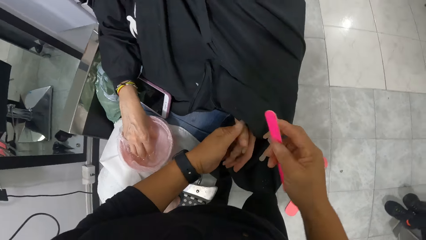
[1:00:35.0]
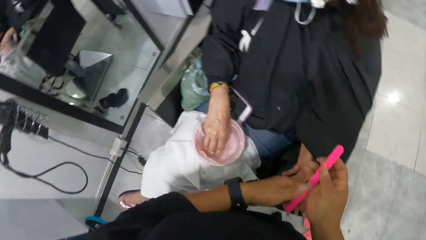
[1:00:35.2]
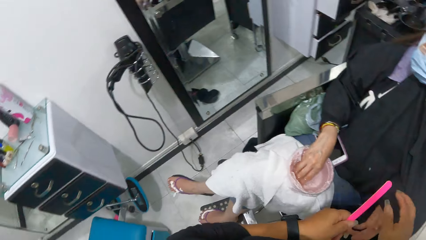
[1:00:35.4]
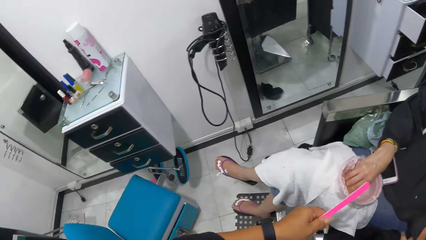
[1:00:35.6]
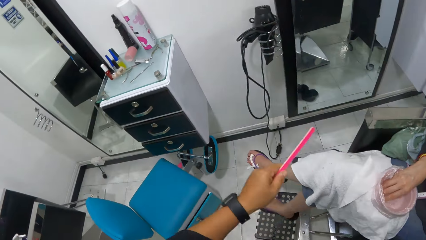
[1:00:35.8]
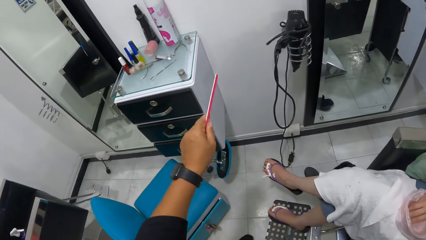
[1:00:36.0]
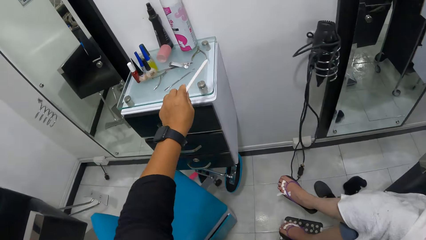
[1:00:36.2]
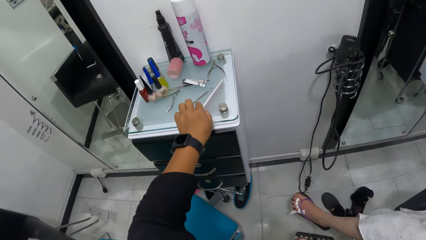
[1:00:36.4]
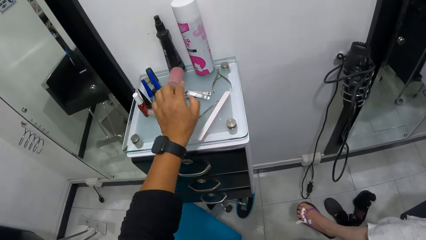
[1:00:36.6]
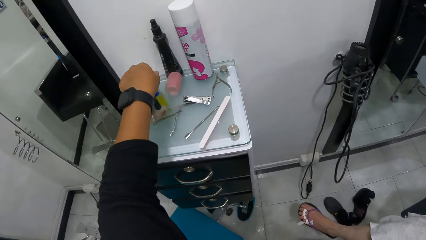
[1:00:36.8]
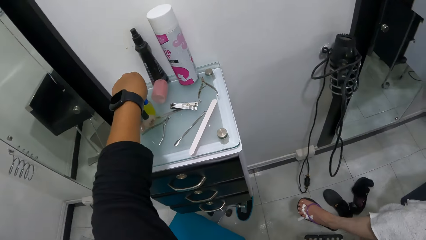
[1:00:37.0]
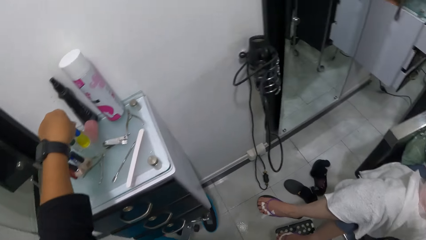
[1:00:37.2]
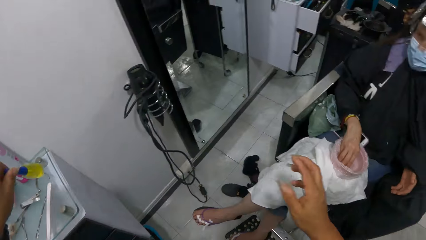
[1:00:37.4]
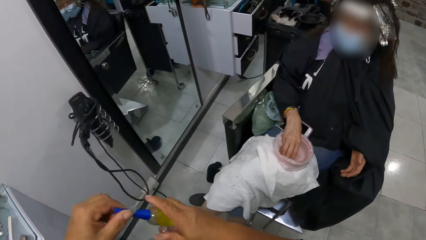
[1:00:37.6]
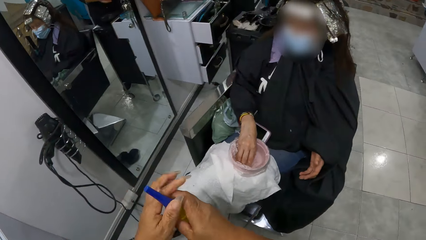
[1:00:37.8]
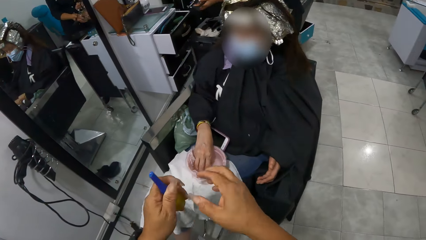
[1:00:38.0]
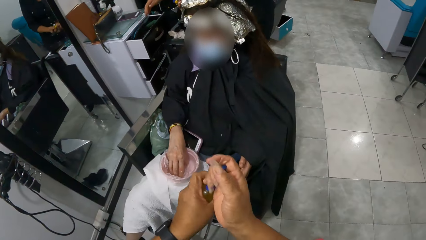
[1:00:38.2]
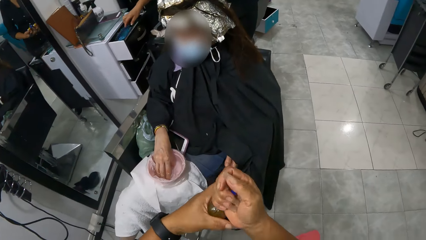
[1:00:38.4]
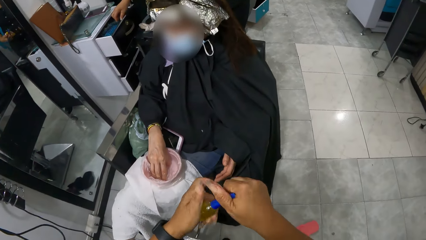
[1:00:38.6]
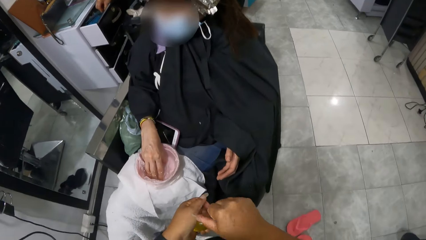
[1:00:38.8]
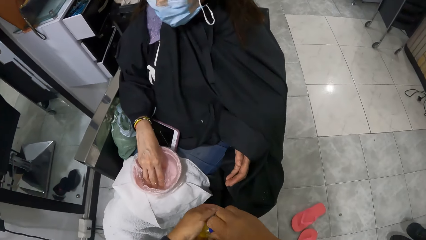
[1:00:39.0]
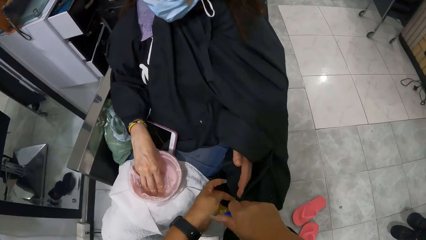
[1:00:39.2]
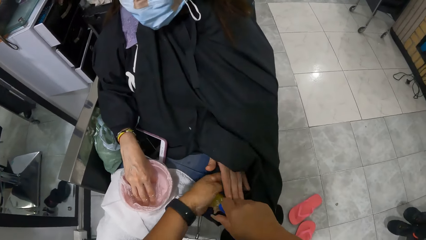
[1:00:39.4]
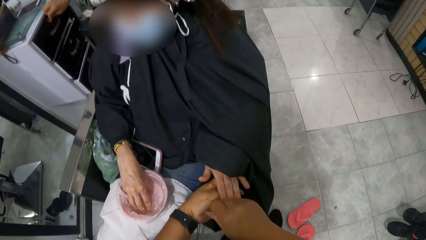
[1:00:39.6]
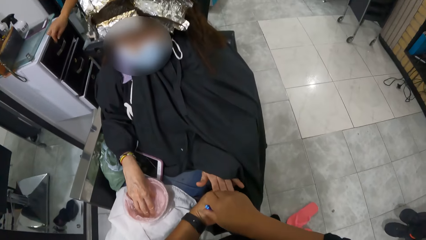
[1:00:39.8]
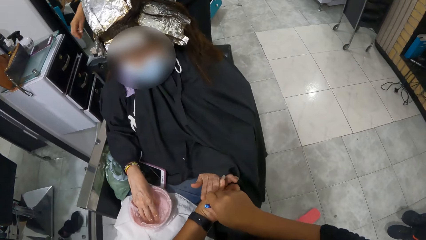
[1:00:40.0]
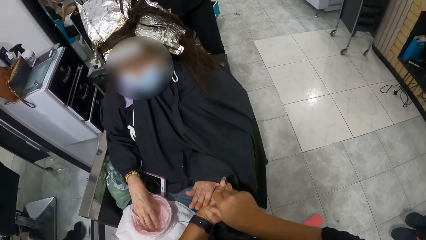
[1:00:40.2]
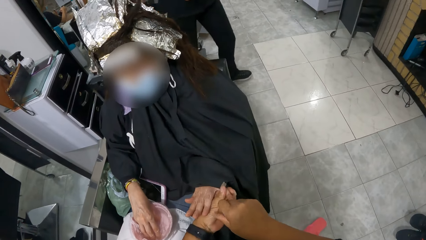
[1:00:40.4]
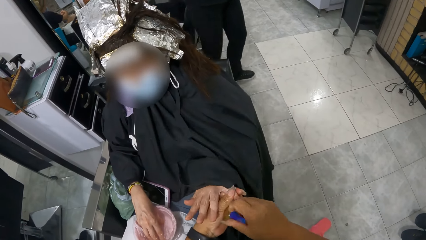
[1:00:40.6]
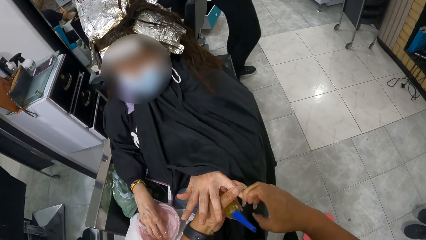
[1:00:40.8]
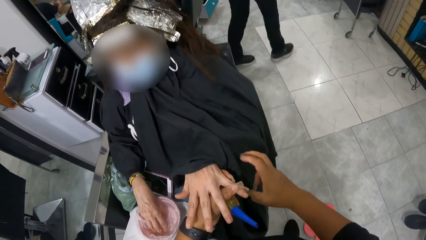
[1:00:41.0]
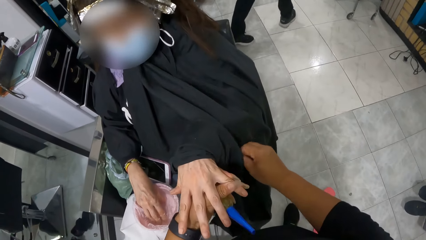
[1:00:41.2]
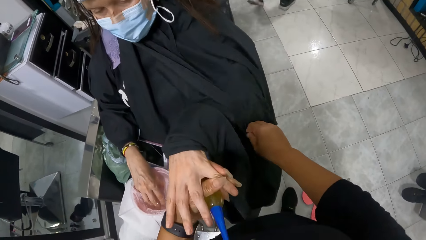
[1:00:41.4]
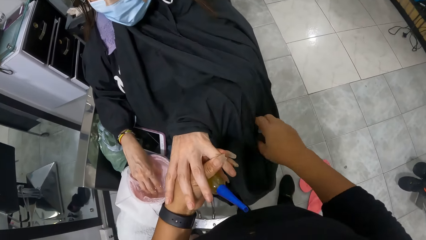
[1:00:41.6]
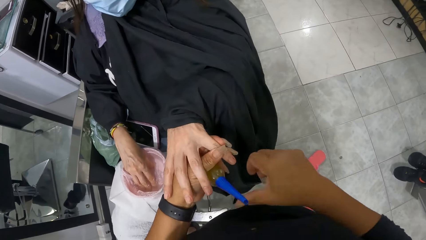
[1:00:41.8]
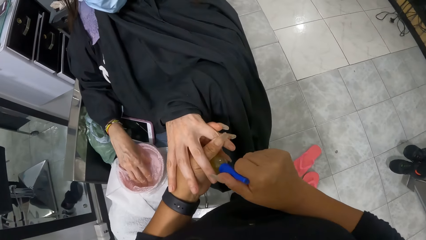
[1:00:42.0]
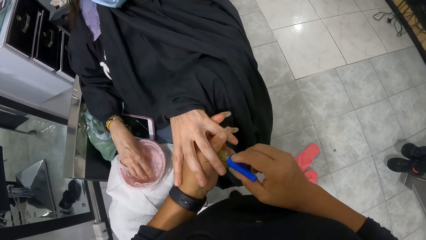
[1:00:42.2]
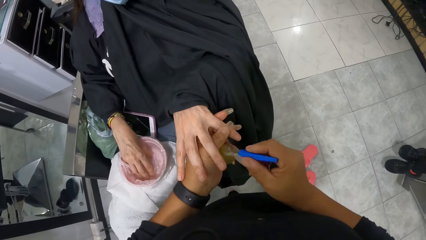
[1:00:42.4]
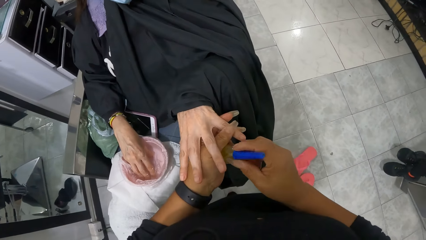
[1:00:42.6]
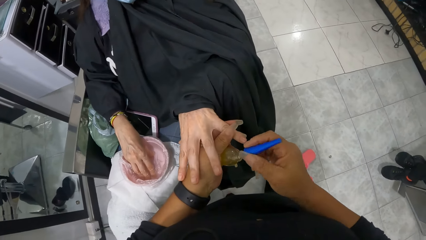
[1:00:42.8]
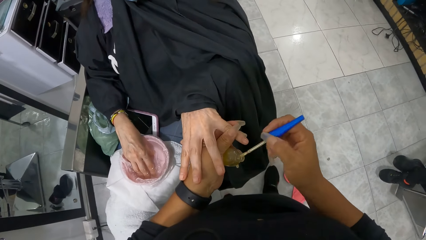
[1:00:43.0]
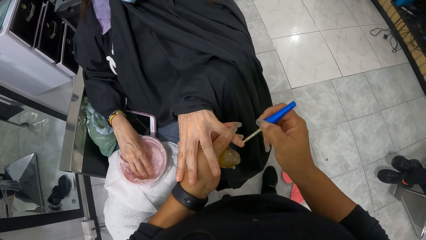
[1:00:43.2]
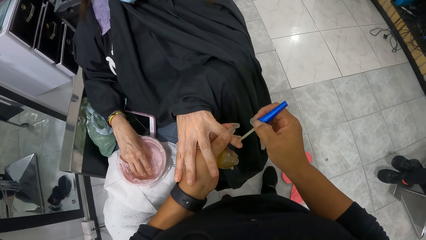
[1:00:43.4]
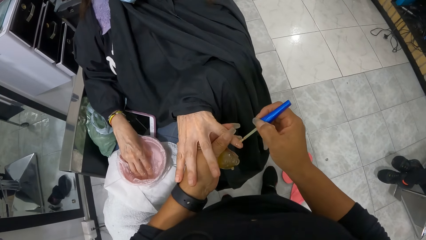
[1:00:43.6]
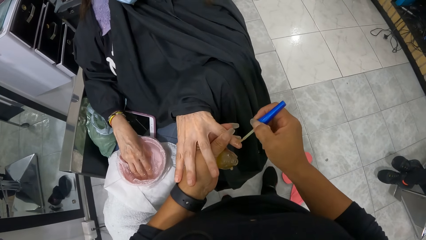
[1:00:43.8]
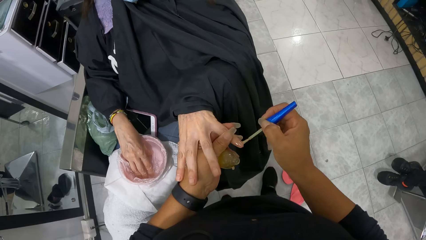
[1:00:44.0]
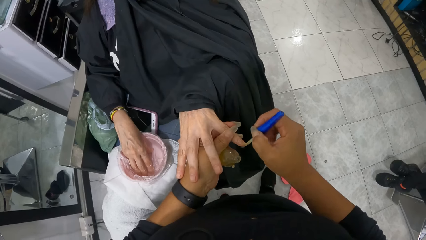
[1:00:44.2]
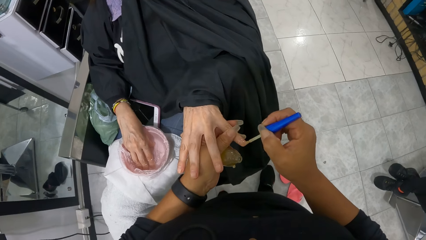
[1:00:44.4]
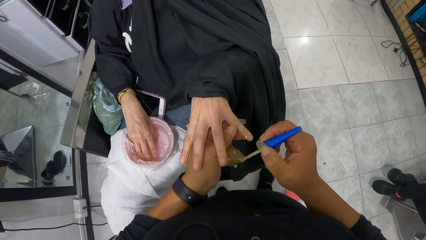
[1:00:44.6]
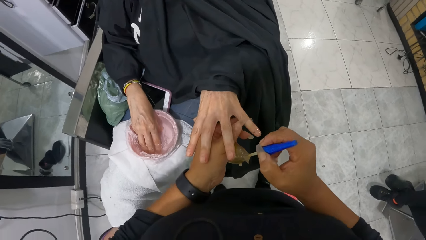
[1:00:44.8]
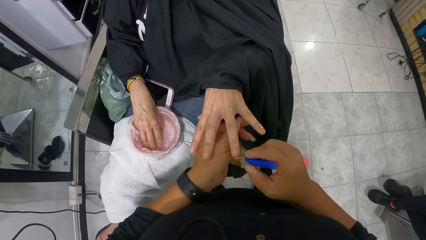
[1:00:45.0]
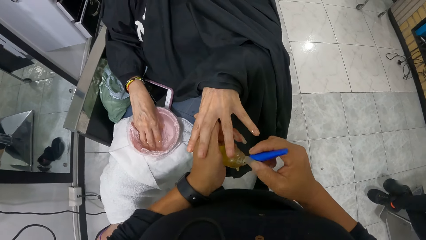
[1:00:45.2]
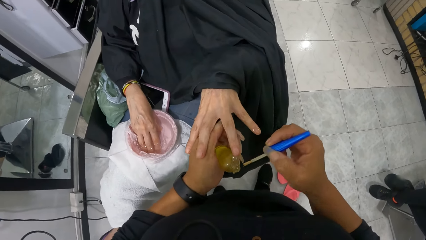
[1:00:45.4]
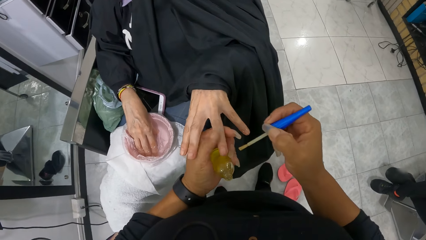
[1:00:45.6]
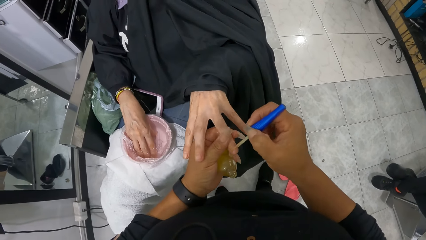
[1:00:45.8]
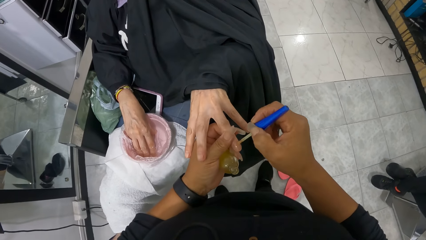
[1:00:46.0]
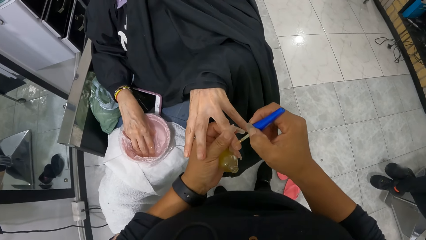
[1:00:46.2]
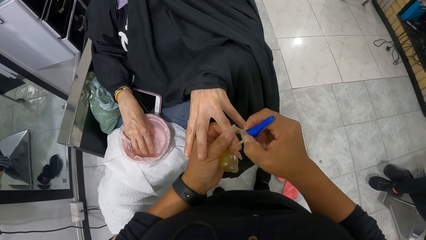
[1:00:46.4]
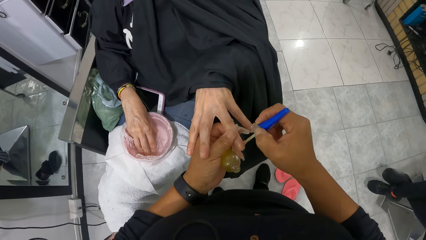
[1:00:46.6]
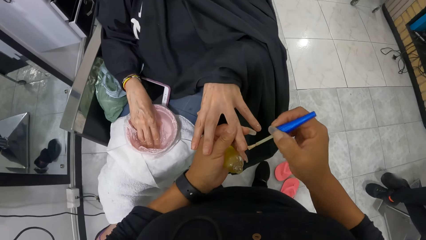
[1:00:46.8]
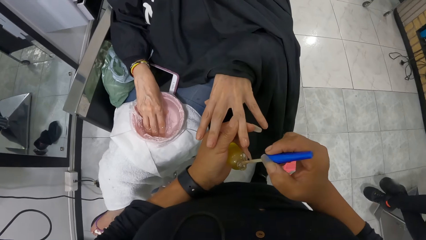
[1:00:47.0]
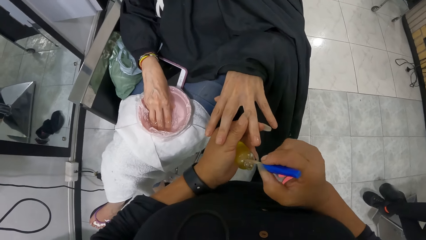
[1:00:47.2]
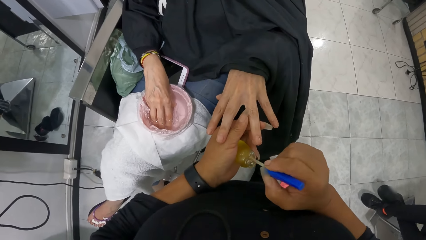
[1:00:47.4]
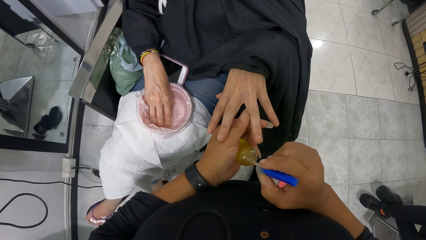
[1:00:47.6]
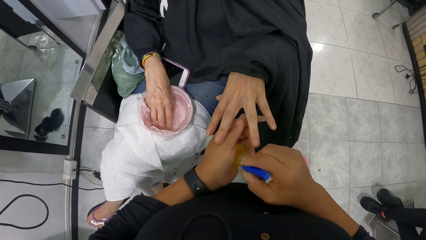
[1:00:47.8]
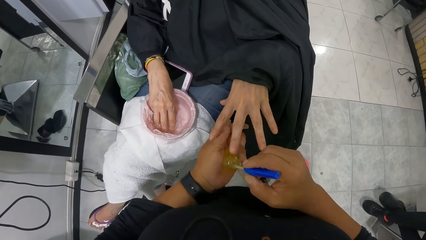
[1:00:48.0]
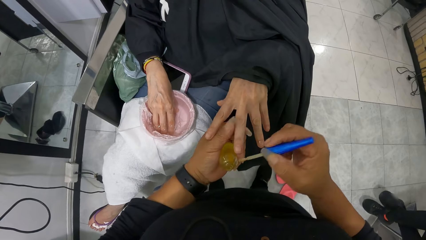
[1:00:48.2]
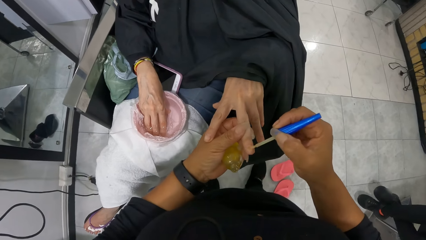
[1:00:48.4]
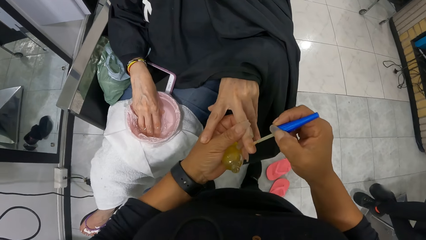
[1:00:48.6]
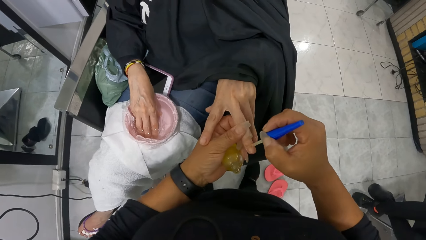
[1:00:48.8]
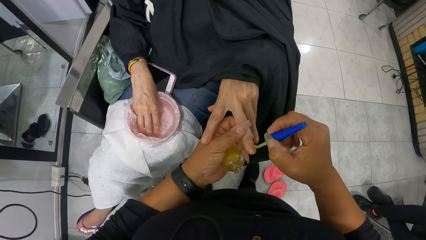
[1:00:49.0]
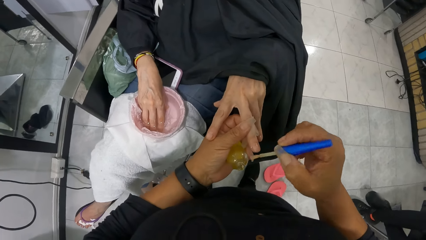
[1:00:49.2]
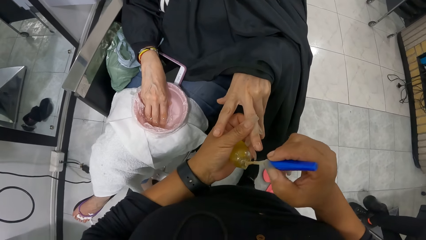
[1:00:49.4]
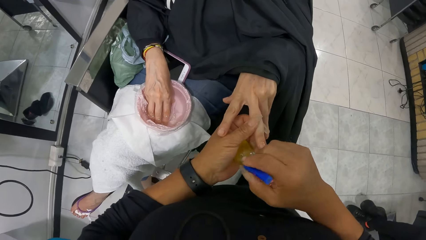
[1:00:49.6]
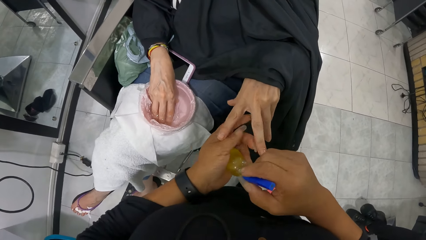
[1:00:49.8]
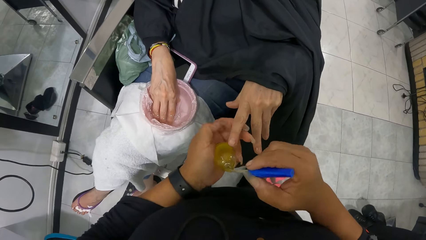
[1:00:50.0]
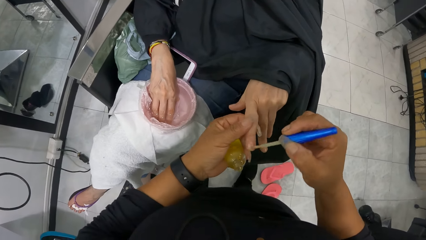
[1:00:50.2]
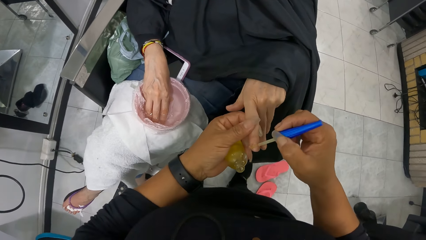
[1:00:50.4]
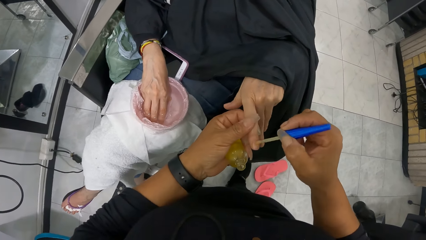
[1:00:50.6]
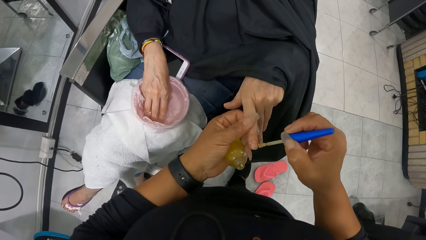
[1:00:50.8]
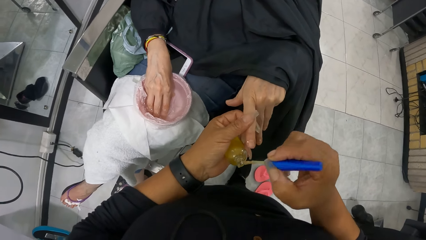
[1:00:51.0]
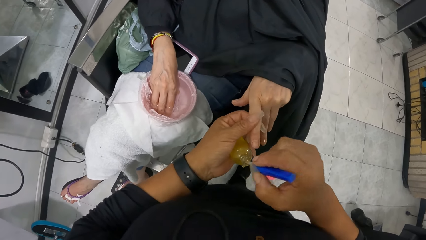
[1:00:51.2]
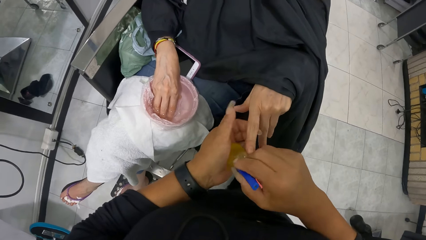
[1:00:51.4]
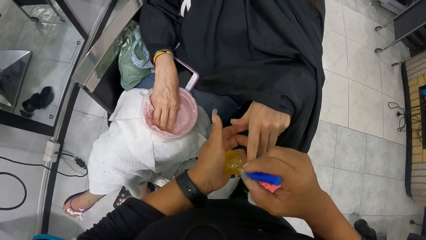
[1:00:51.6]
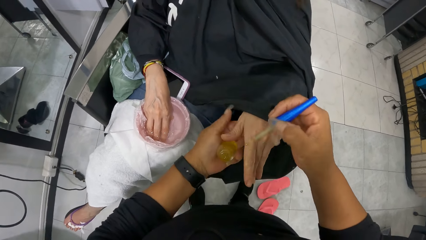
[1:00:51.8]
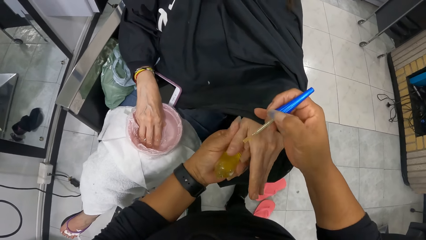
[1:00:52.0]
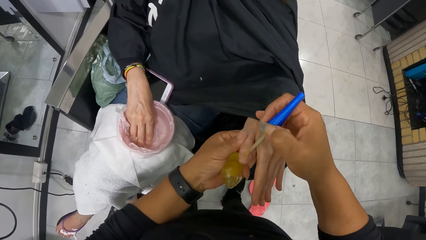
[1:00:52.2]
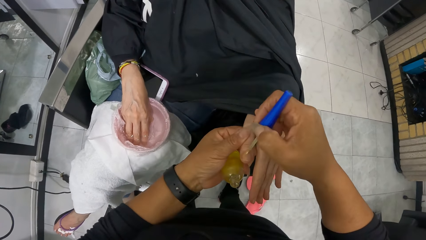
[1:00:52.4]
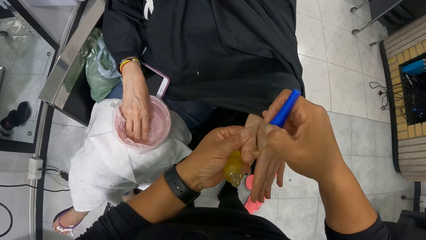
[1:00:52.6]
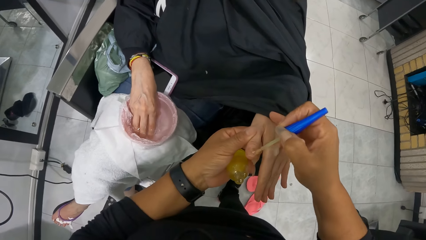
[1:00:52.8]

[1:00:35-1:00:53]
The camera wearer drops the nail file on the drawer with her left hand. She picks up a bottle of nail treatment polish from the drawer with her left hand. She passes the bottle of nail treatment polish from her left hand into her right hand. She passes the bottle of nail treatment polish from her right hand into her left hand. She turns the bottle of nail treatment polish's cover with her right hand. She holds the woman's left hand with her left hand. She adjusts the woman's salon cloth with her right hand. She opens the bottle of nail treatment polish with her right hand. She applies some nail treatment polish from the bottle of nail treatment polish on the woman's left fingernails with her right hand. She picks up nail polish with a nail brush. She polishes the nail of the woman with the nail brush. She dips the nail brush in a nail polisher. She polishes the nail of the woman with the nail brush. She dips the nail brush in the nail polisher. She polishes the nail of the woman with the nail brush. She dips the nail brush in the nail polisher. She polishes the nail of the woman with the nail brush.
